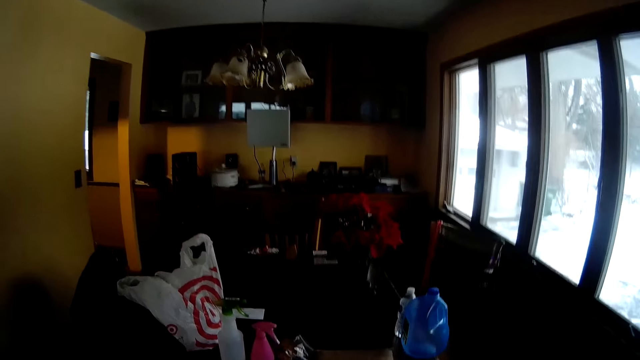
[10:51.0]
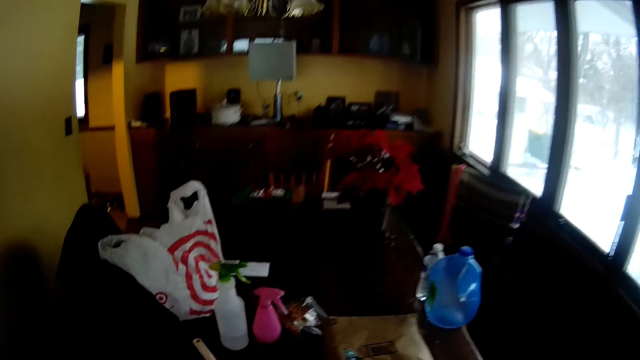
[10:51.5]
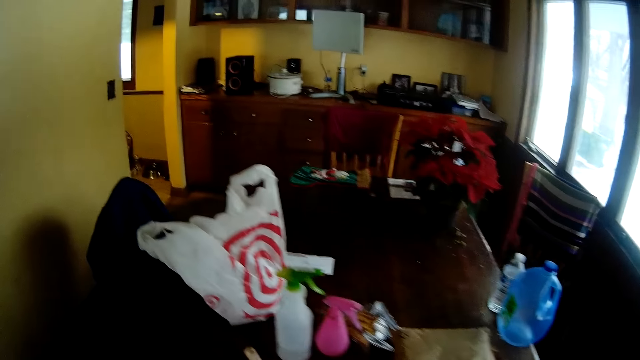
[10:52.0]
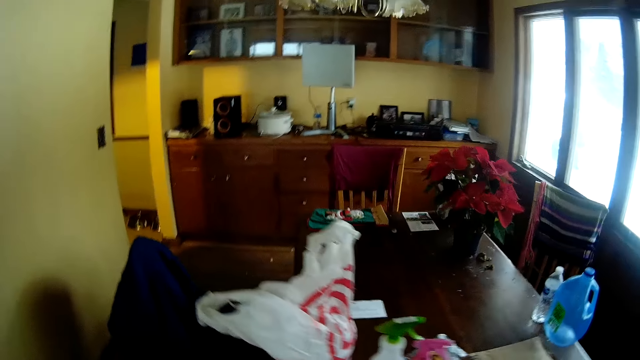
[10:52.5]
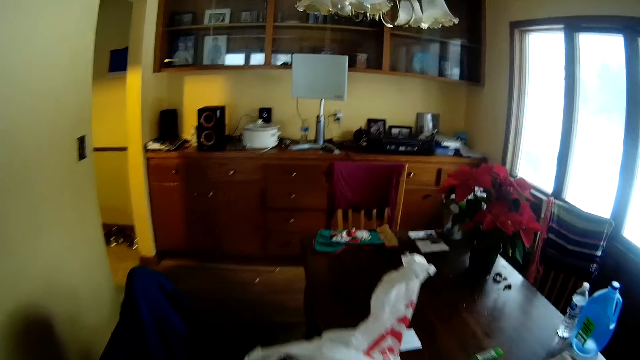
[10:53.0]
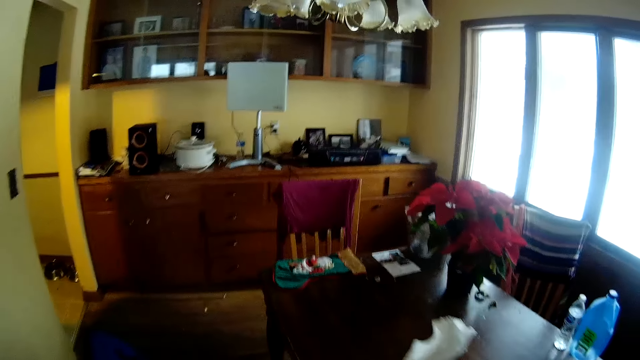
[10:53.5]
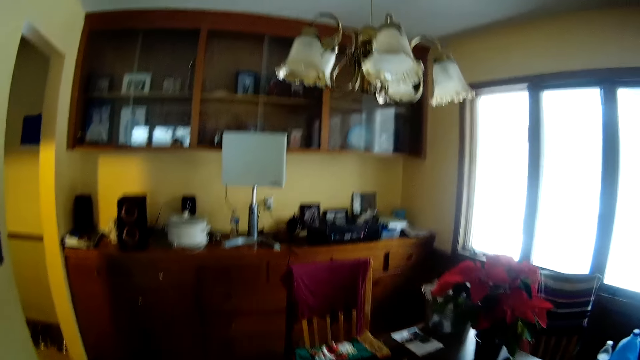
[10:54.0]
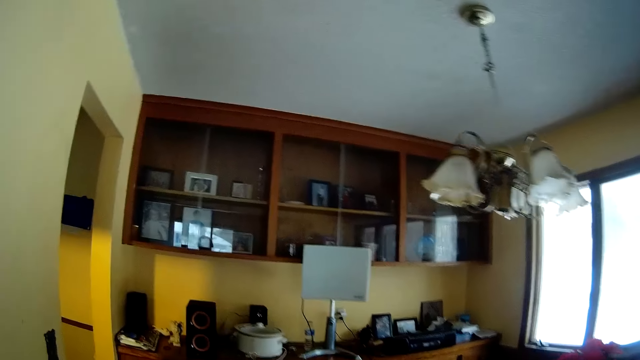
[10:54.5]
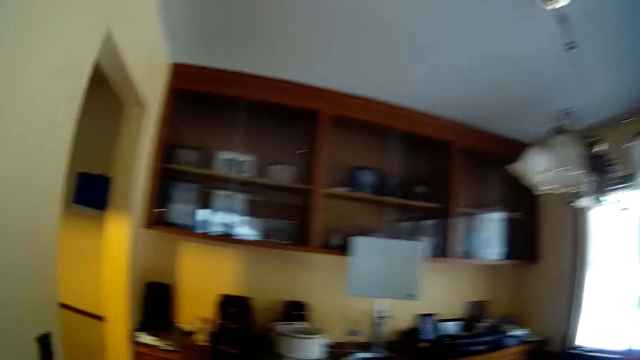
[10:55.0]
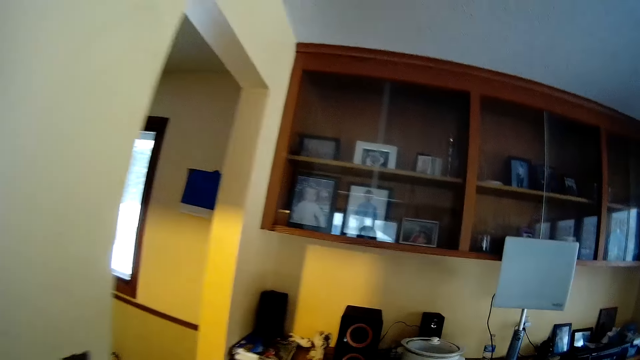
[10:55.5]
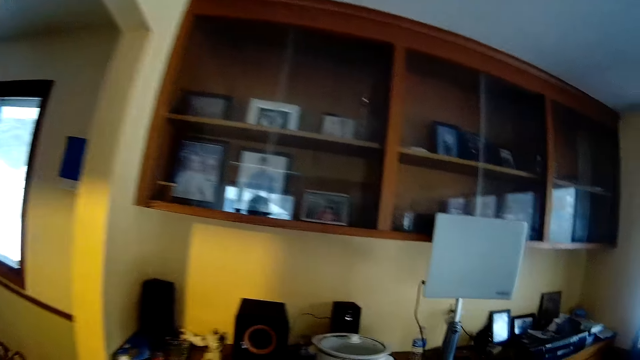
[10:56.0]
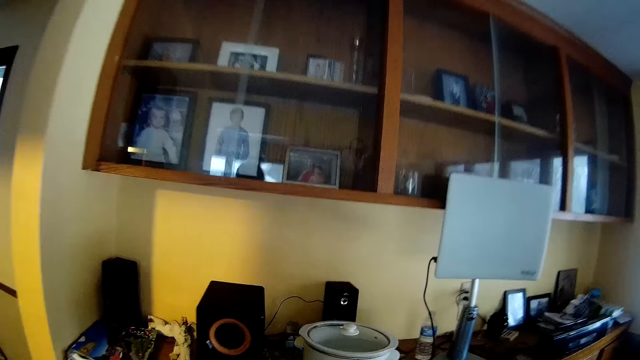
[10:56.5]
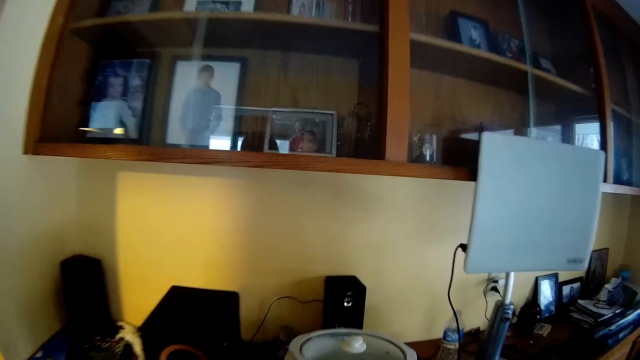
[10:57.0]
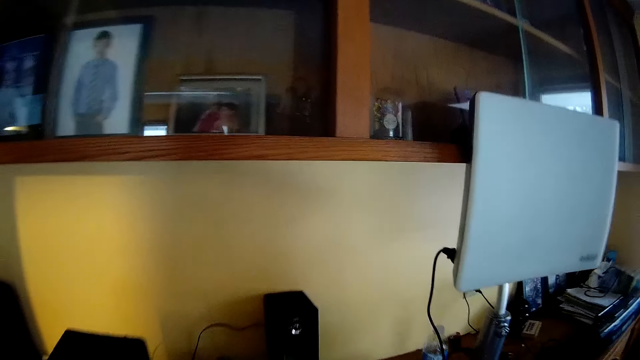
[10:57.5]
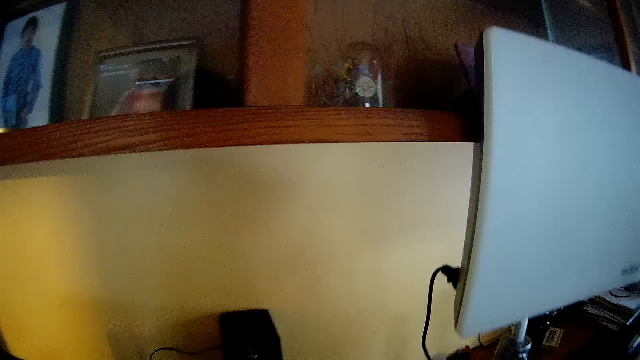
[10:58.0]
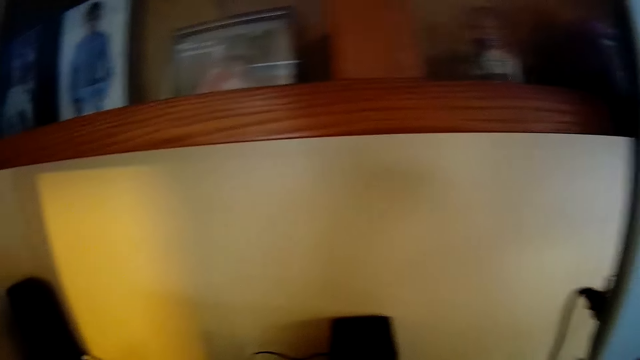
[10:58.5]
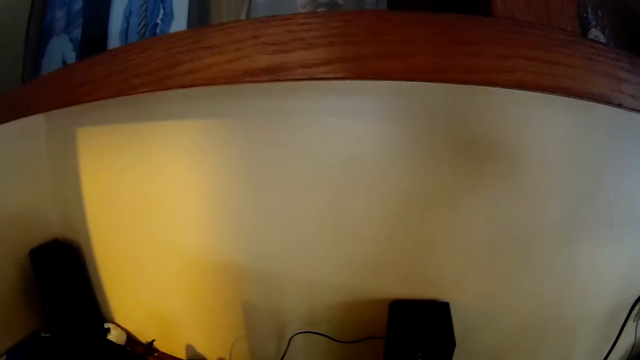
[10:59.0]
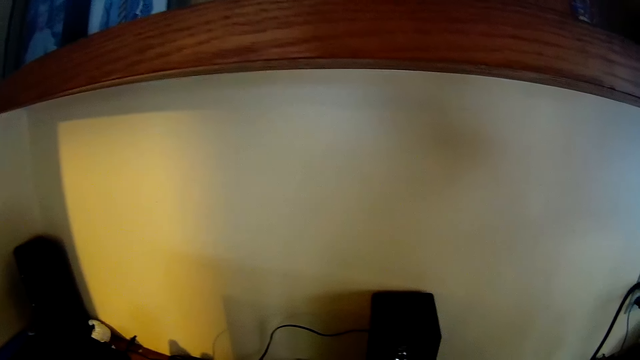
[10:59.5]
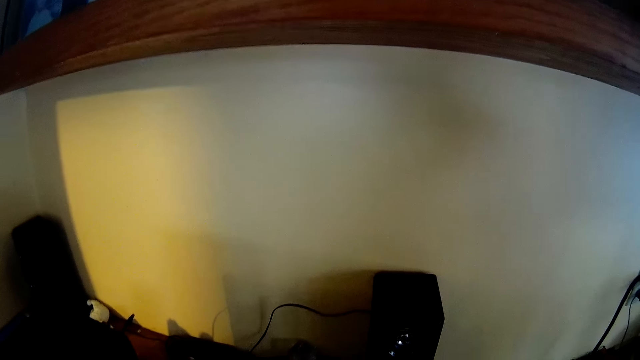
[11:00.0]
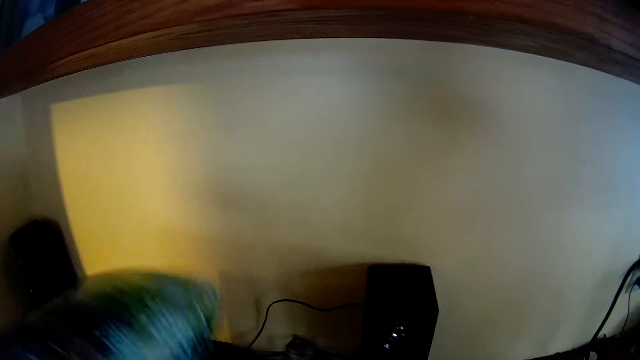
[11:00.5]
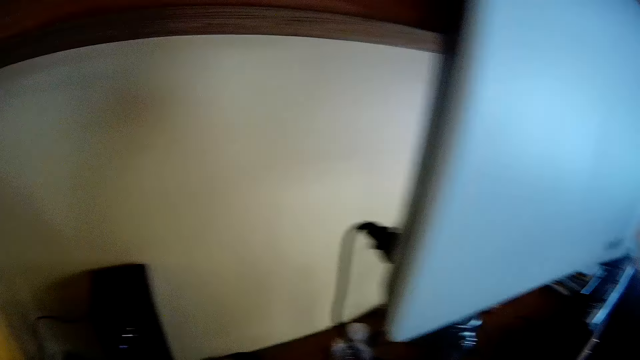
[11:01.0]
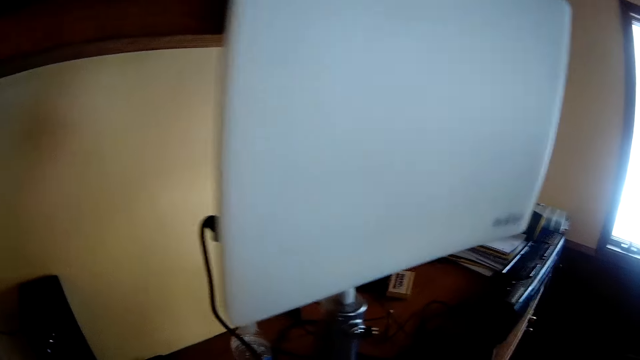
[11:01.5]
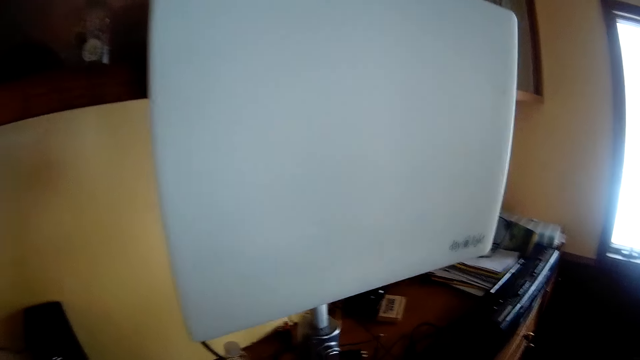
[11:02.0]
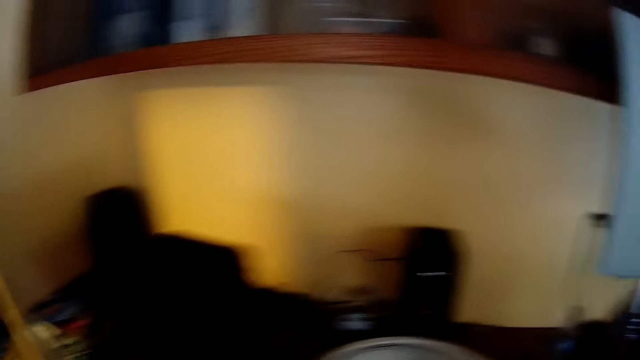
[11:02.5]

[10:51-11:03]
The camera wearer picks up a pillow.

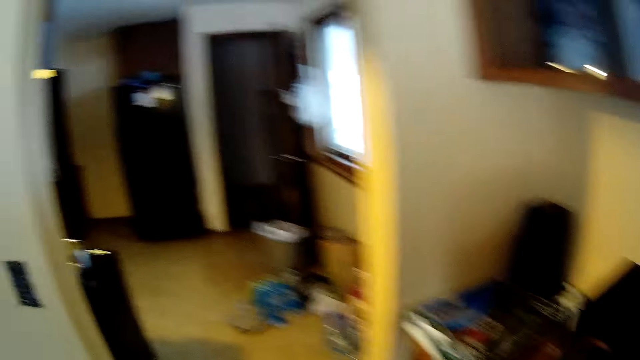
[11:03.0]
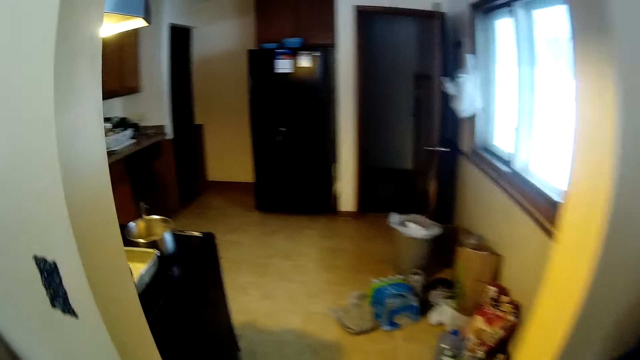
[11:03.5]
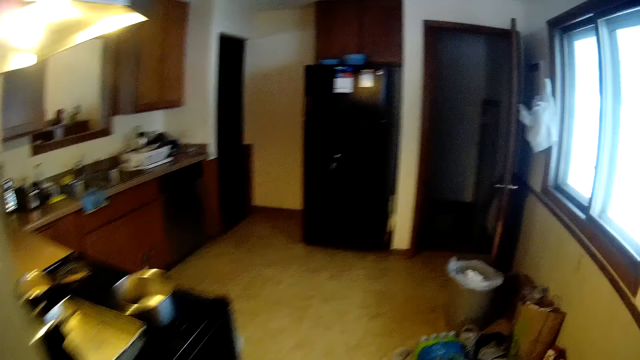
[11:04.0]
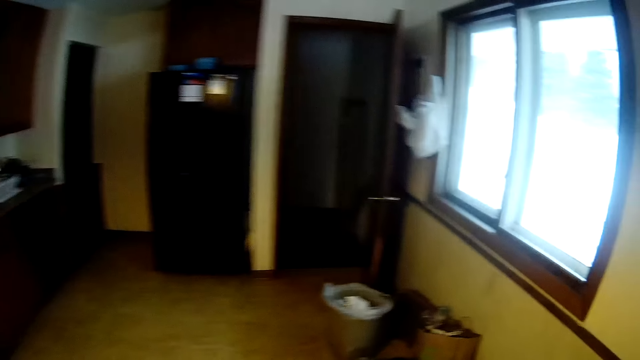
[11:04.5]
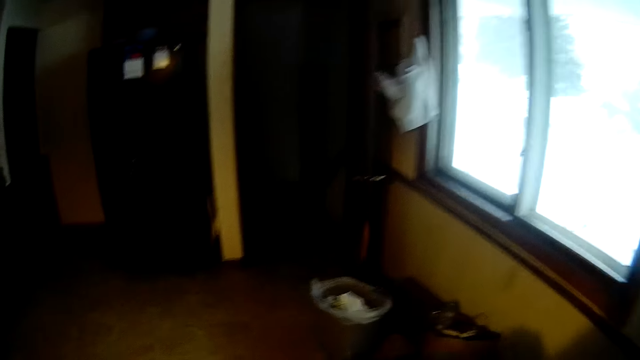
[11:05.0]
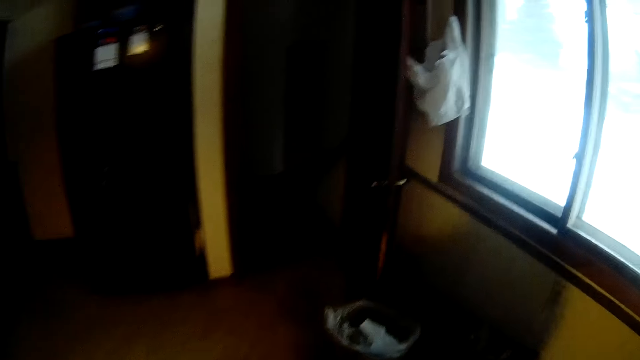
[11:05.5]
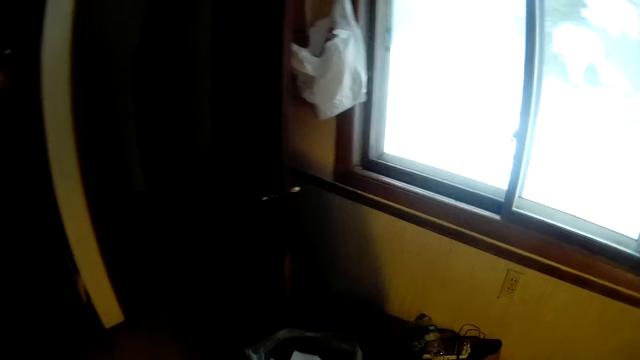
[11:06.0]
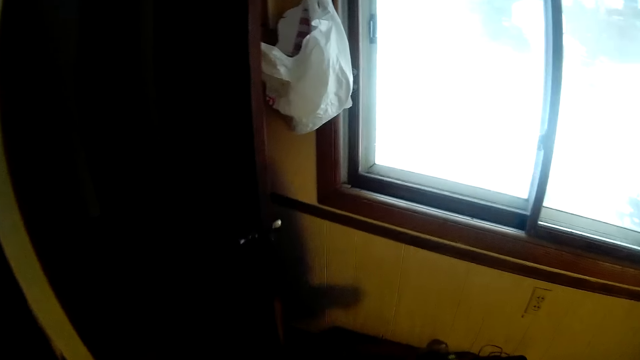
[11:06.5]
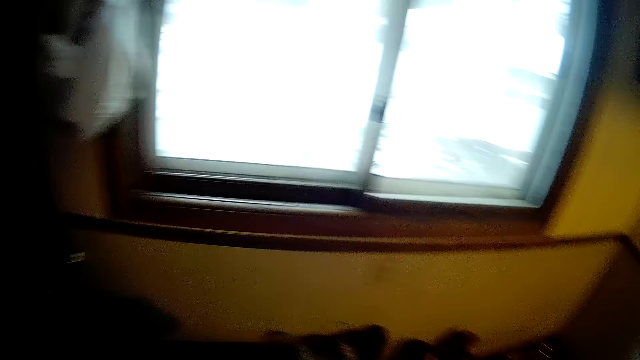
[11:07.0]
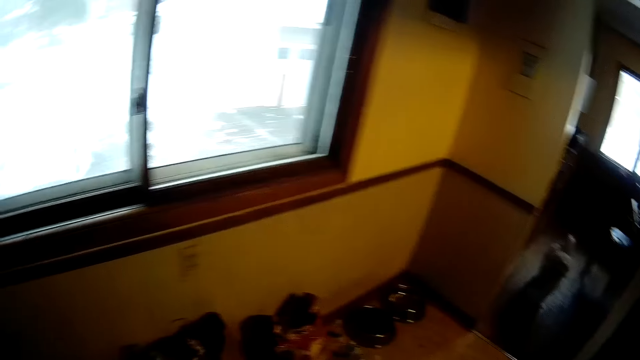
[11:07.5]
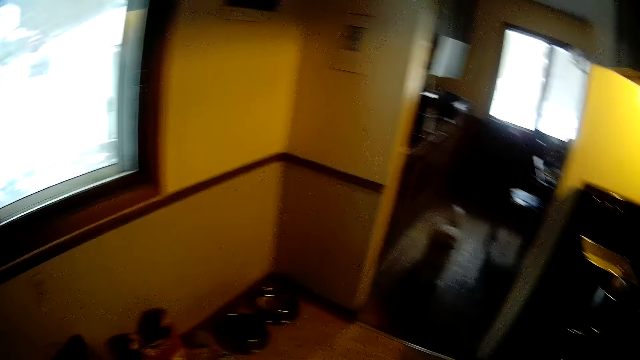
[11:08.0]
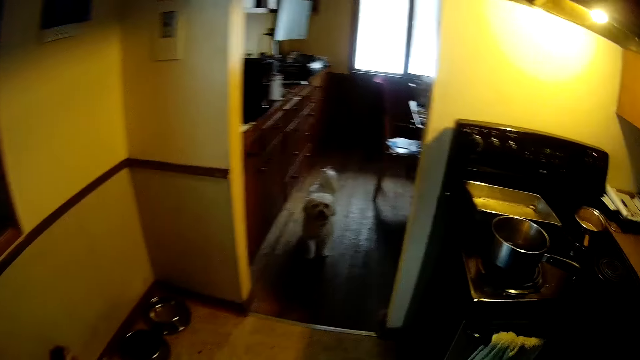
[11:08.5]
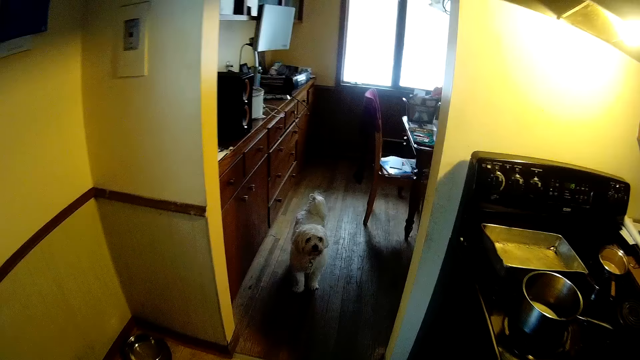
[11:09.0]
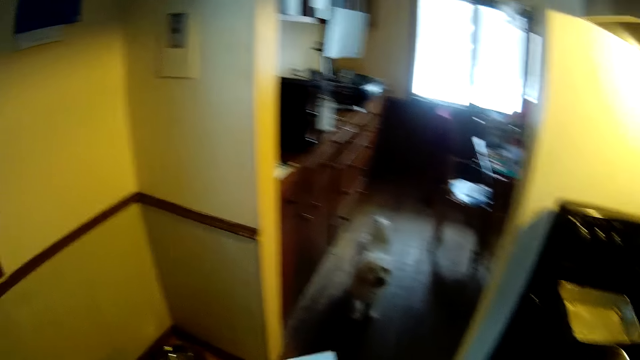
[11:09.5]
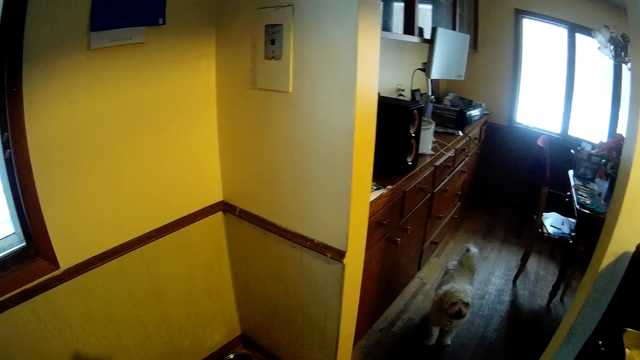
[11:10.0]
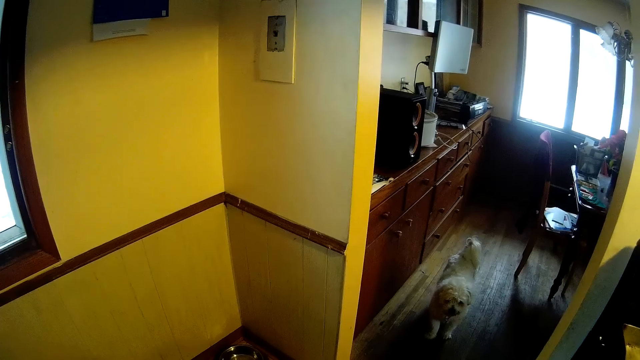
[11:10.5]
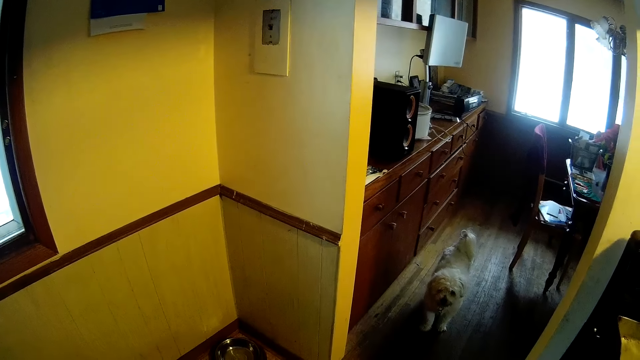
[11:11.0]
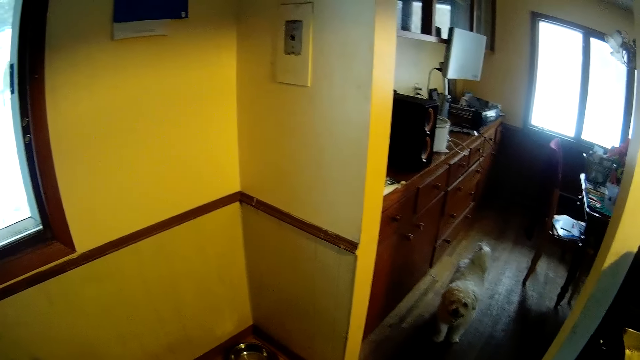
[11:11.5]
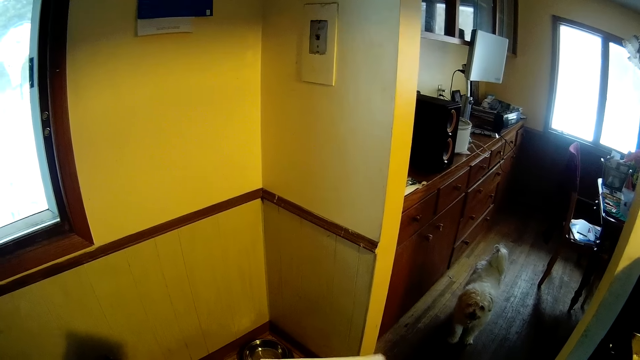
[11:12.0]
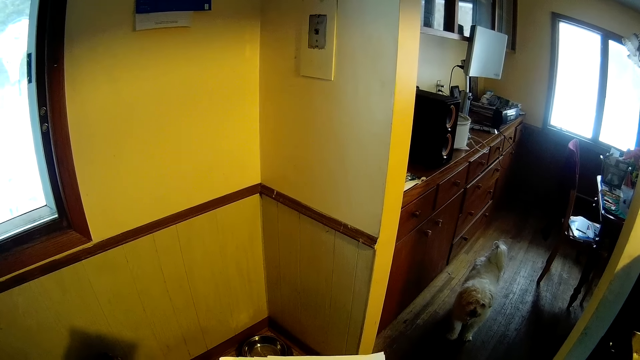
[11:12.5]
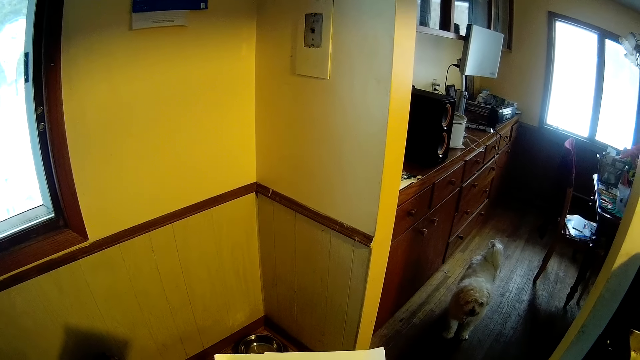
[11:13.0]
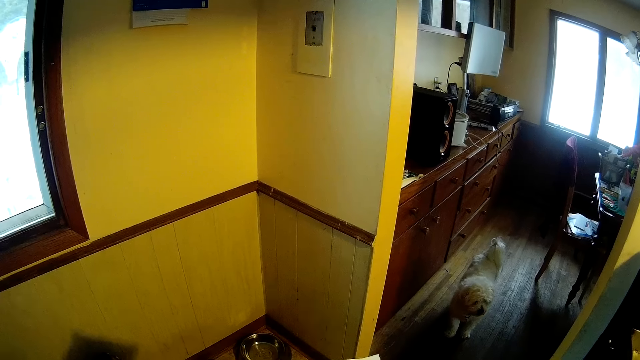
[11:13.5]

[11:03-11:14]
The camera wearer walks towards the kitchen. They look at the wall.
